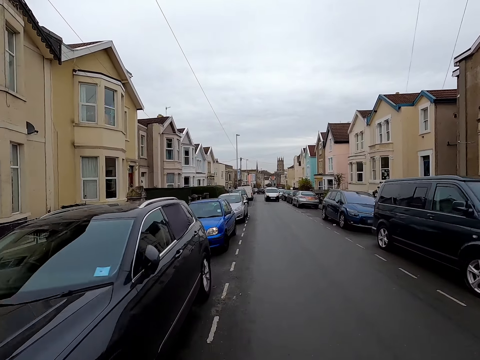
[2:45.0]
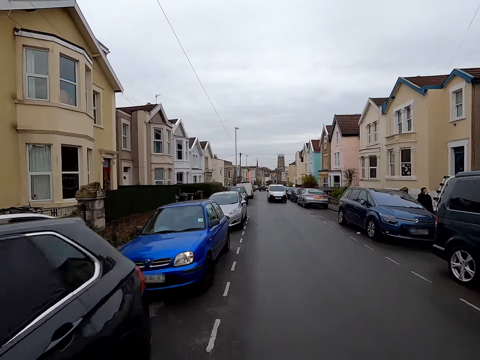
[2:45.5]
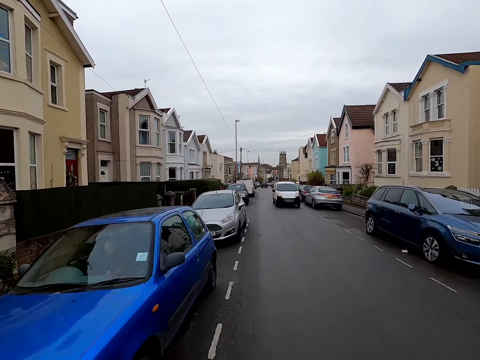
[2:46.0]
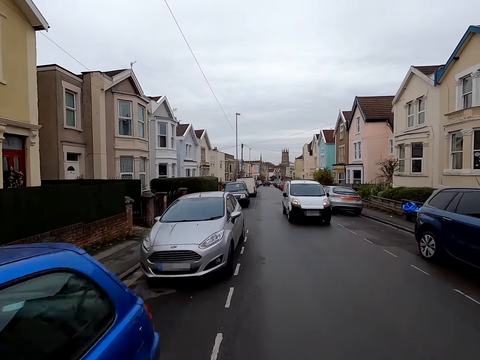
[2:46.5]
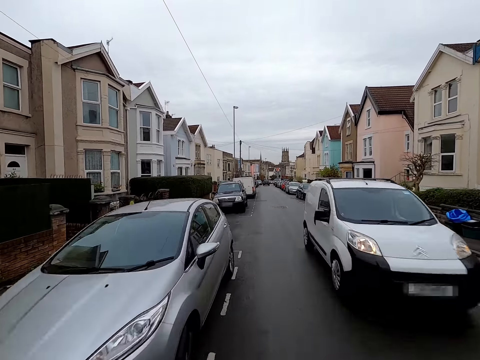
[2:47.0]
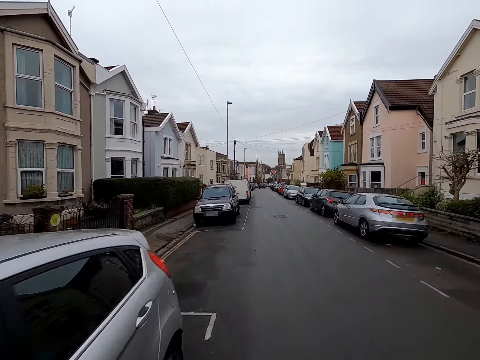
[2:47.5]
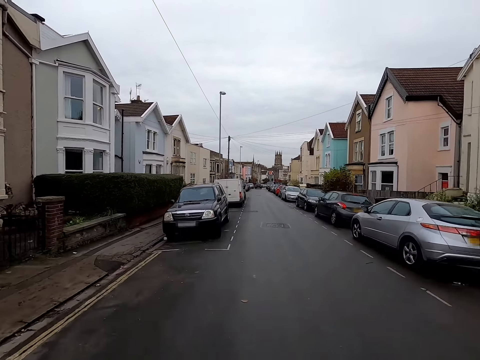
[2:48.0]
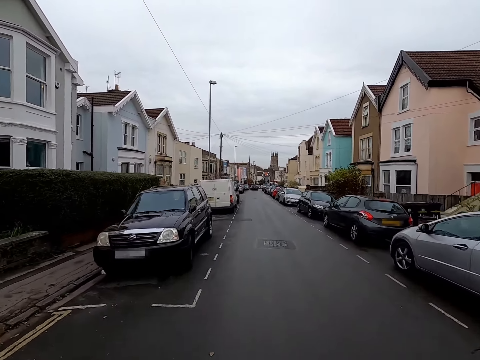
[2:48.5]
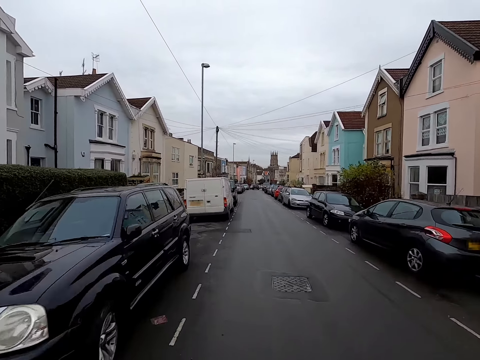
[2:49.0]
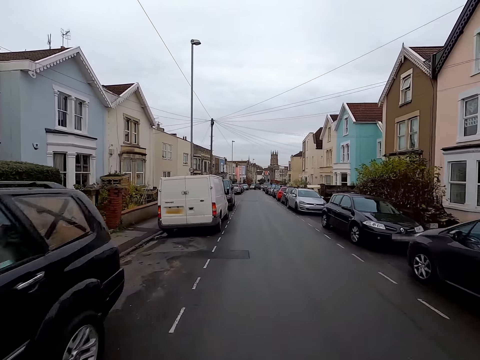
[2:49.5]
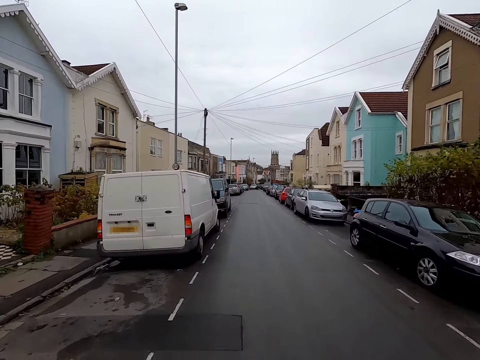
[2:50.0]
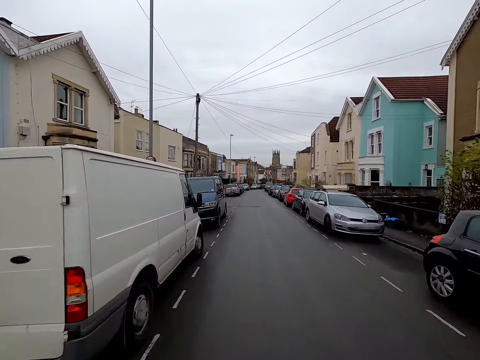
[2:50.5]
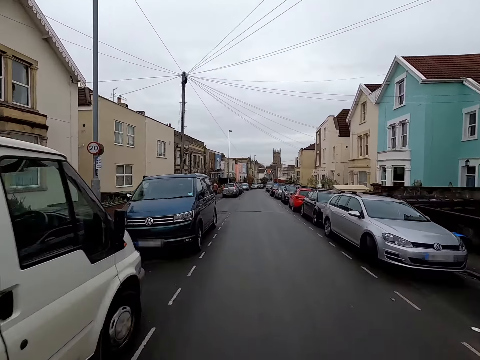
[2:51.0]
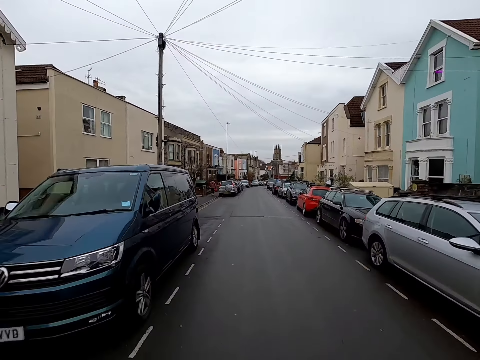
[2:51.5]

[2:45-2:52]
A white van drives past the camera wearer.

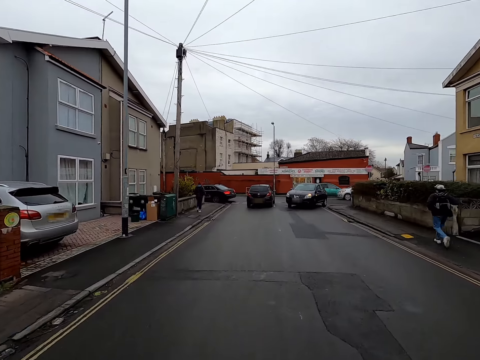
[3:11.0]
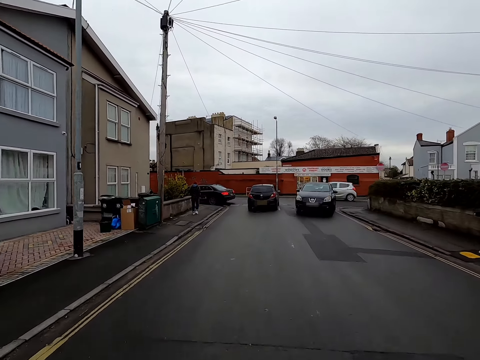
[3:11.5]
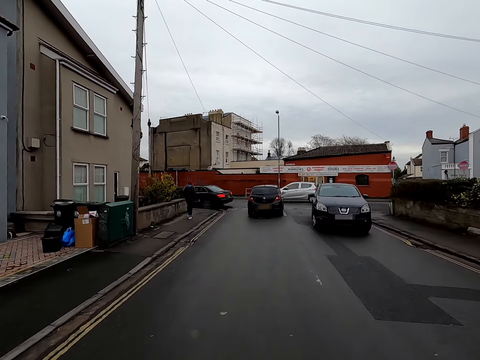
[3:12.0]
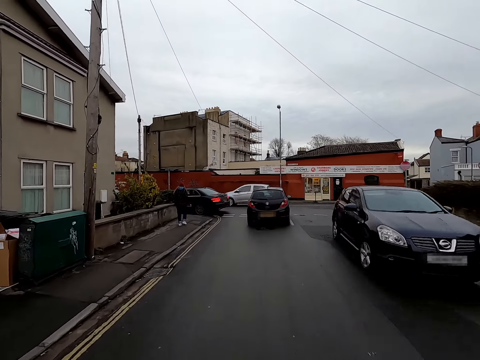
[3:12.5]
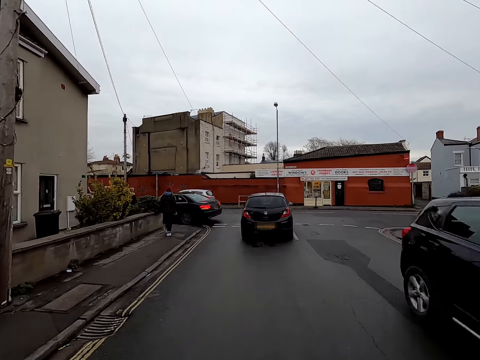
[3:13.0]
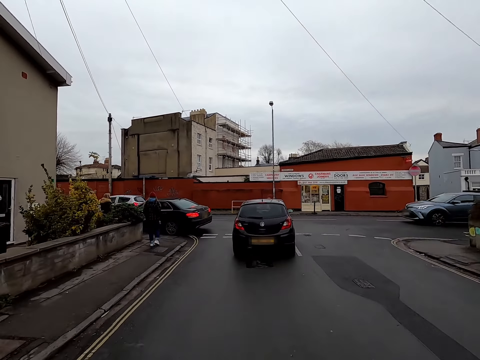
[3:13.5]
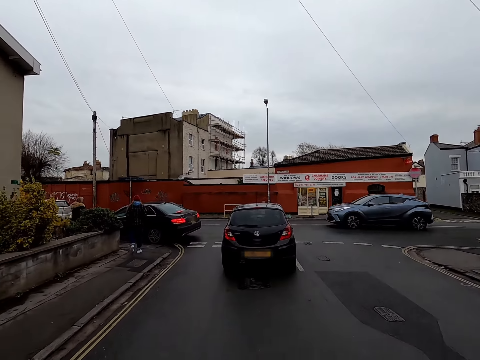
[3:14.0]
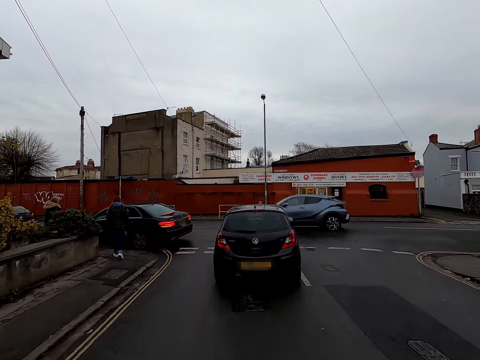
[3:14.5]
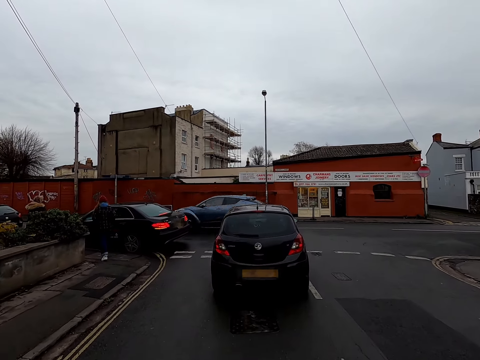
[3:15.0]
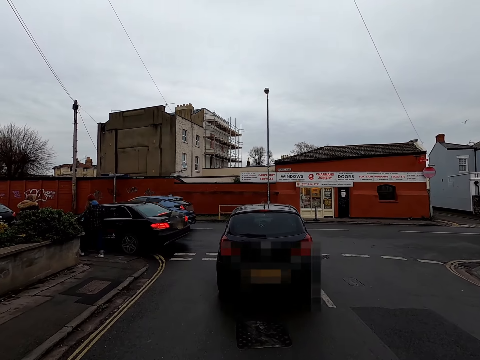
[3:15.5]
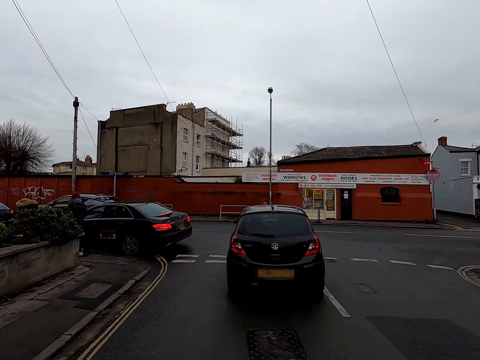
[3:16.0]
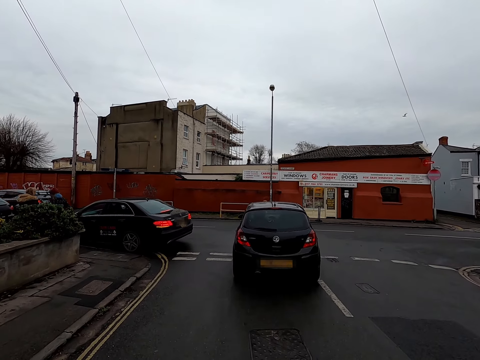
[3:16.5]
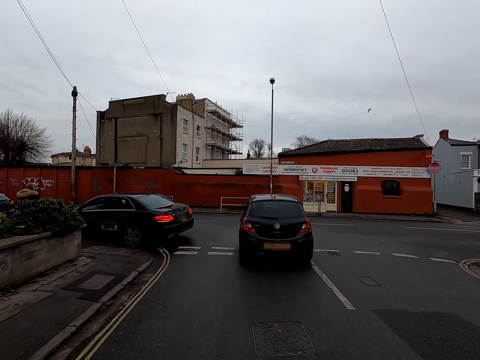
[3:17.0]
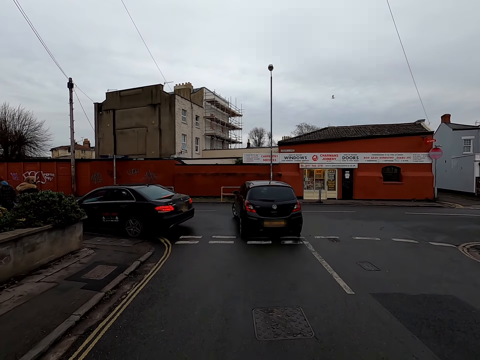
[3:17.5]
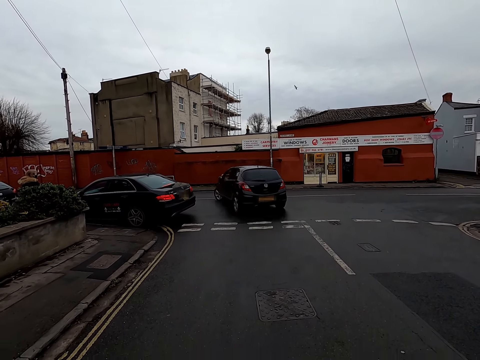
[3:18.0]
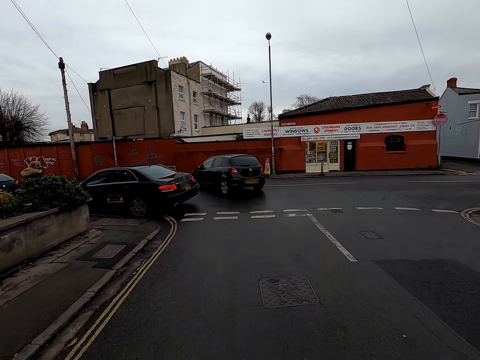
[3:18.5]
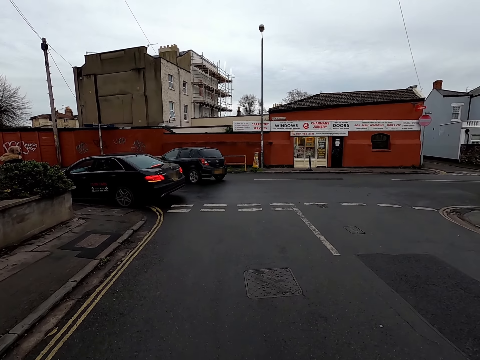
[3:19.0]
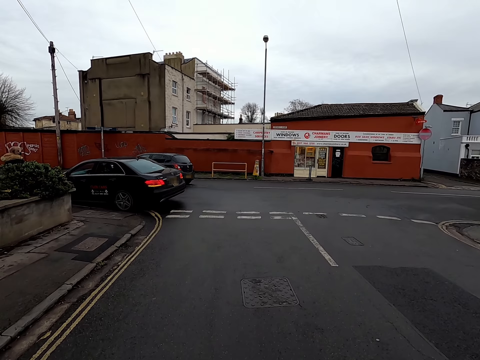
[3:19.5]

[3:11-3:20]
A black car drives past the camera wearer. A blue SUV drives past the camera wearer. The camera wearer stops cycling. They wait at a T-junction. They look around.

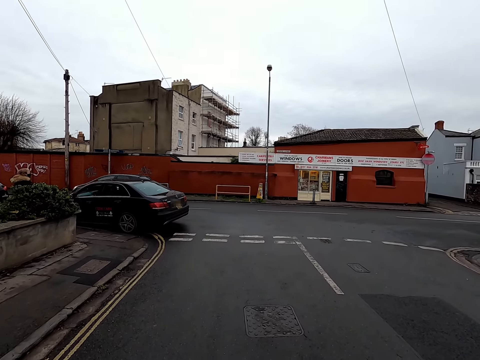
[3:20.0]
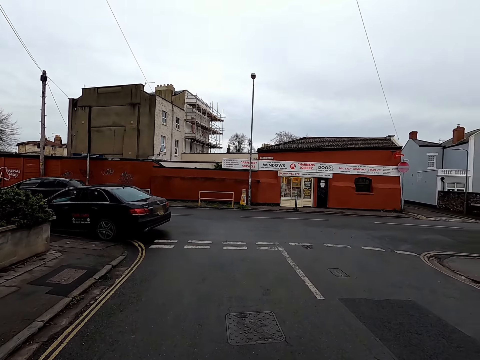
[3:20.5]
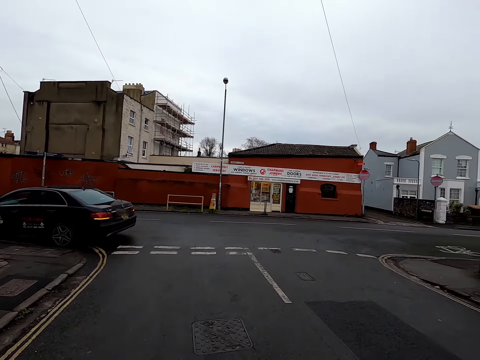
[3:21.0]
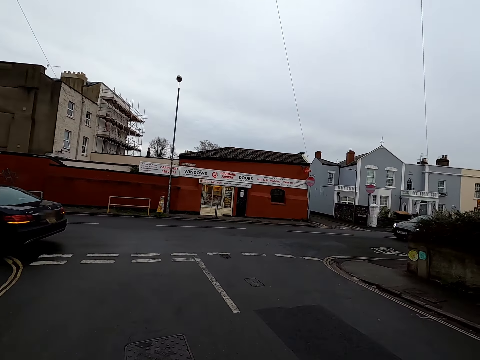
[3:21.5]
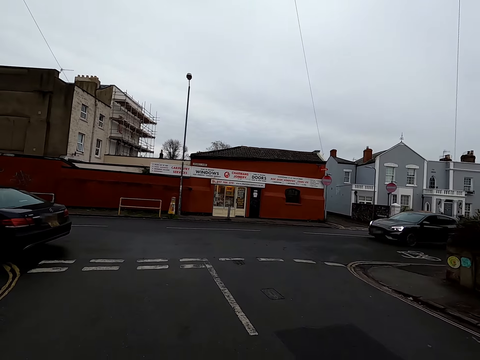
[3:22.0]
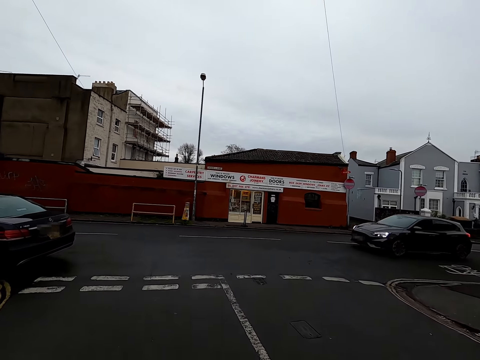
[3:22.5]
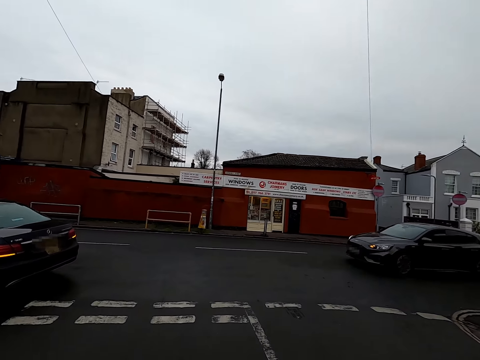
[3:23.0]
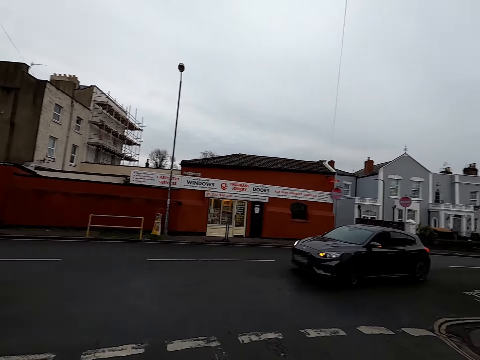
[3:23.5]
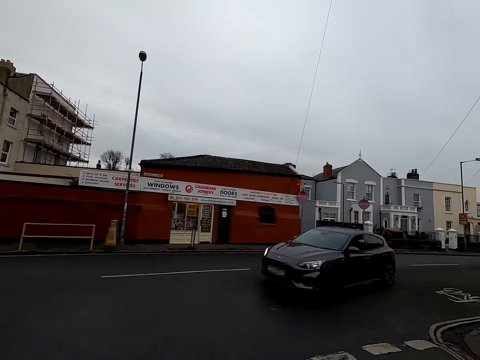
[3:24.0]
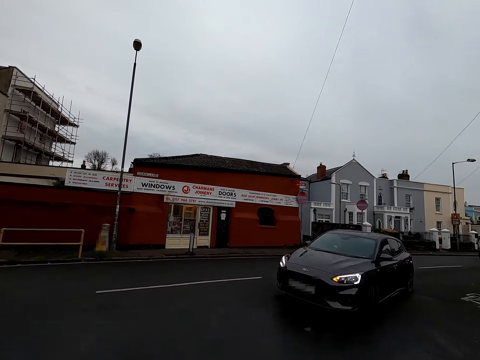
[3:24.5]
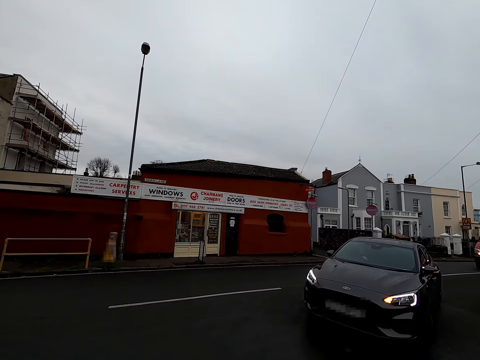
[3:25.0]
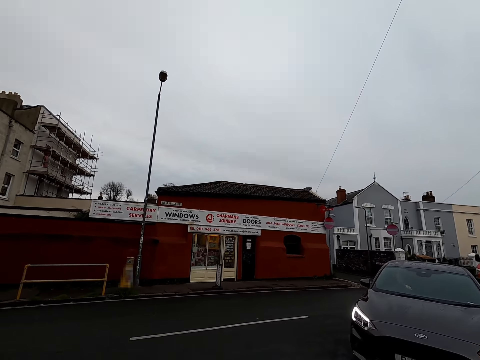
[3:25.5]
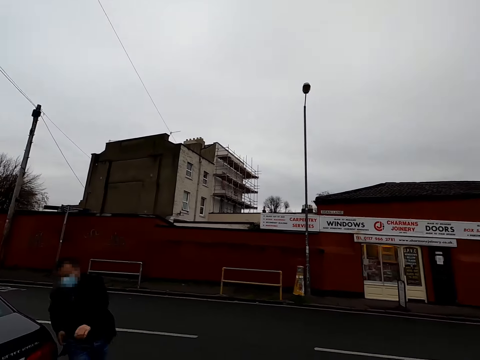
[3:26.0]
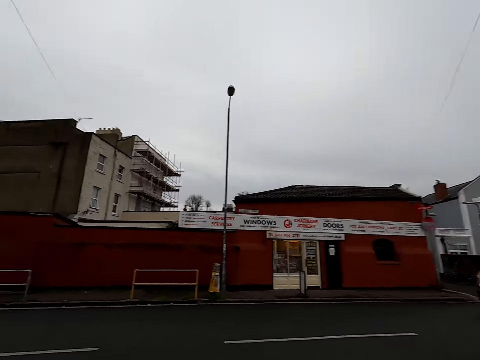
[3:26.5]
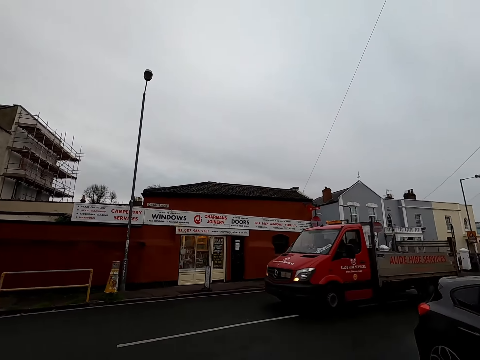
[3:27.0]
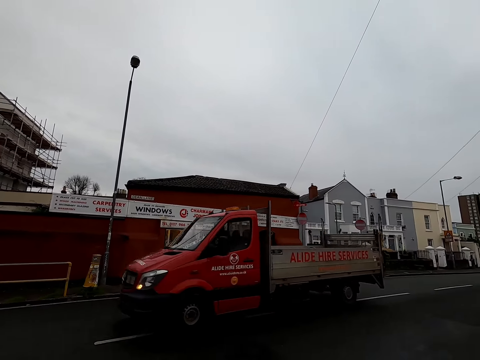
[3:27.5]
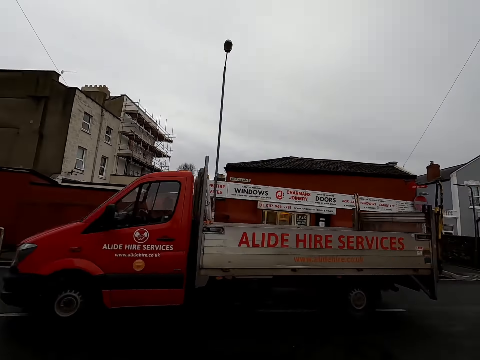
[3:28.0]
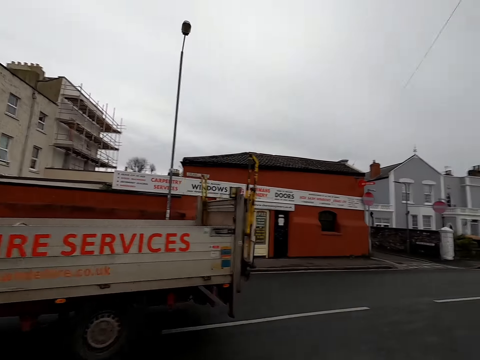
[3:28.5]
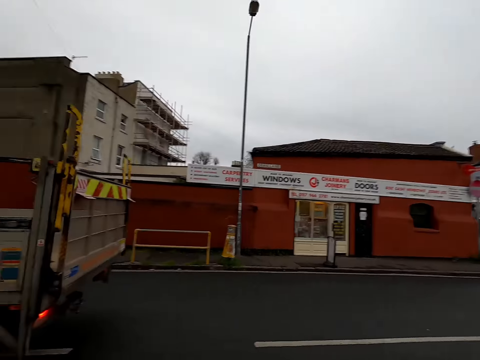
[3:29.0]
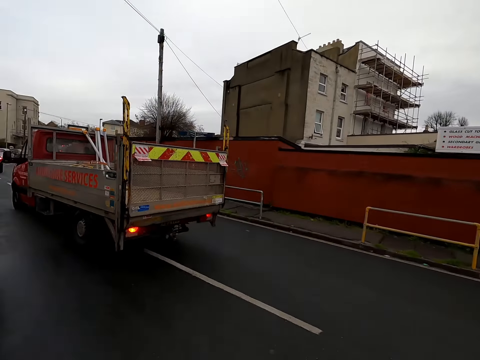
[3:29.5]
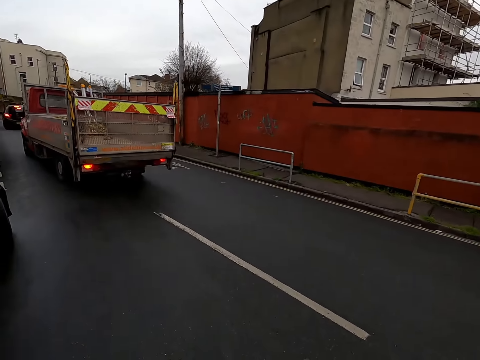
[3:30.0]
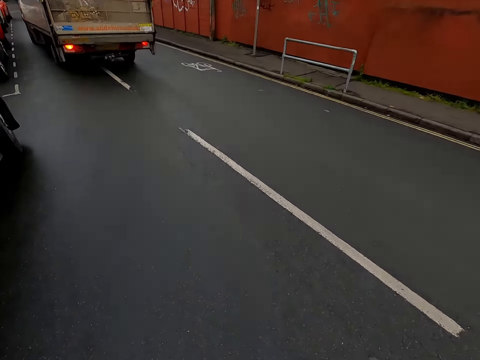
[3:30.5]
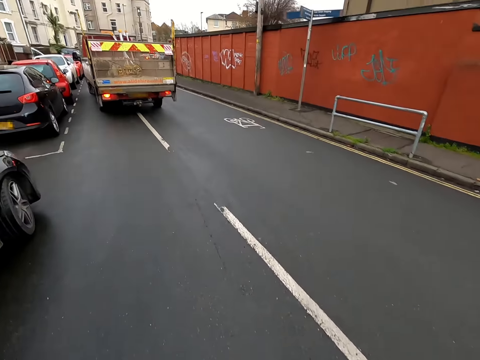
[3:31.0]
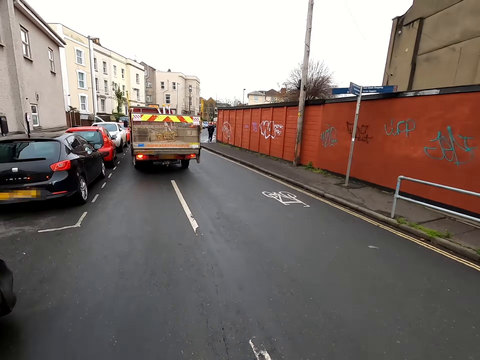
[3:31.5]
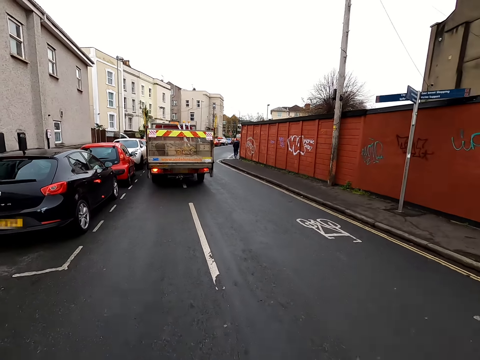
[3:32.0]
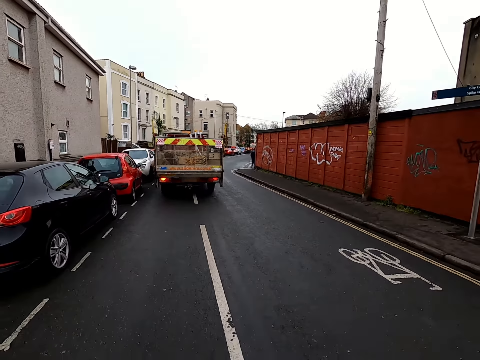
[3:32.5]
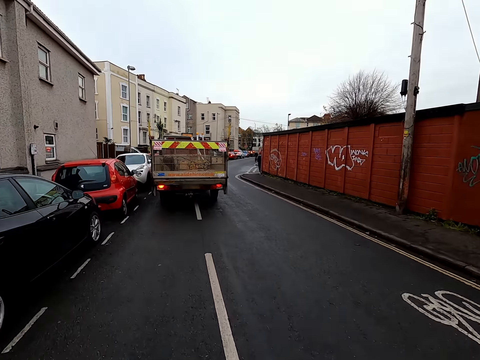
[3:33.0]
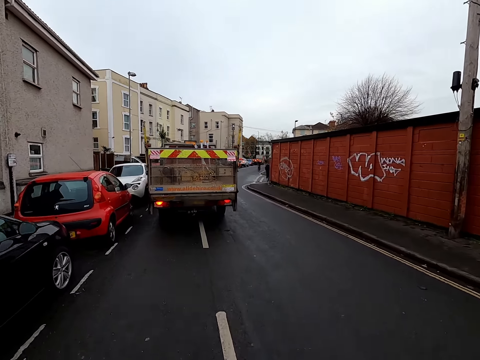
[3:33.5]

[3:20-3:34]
A black car drives past the camera wearer. The camera wearer rides the bicycle on the road. They stop behind the truck. They wait at the T-junction. A red pickup truck drives past the camera wearer. The camera wearer rides the bicycle along the road.
